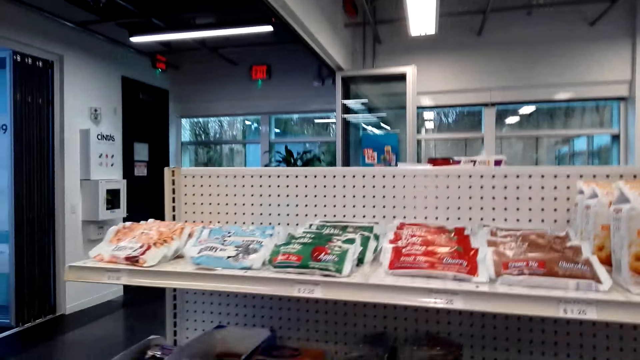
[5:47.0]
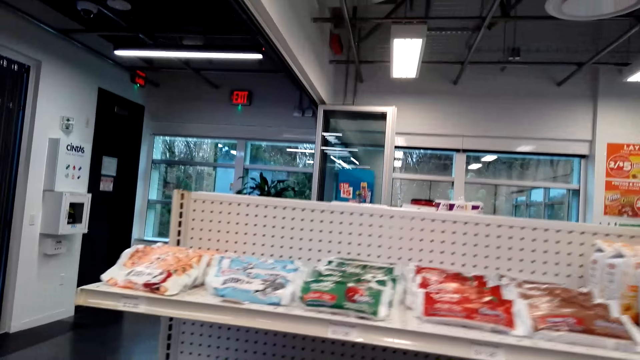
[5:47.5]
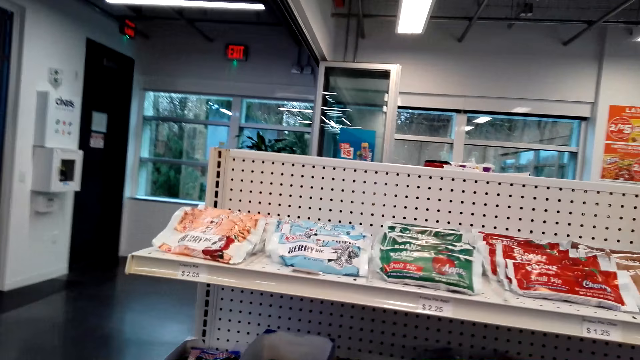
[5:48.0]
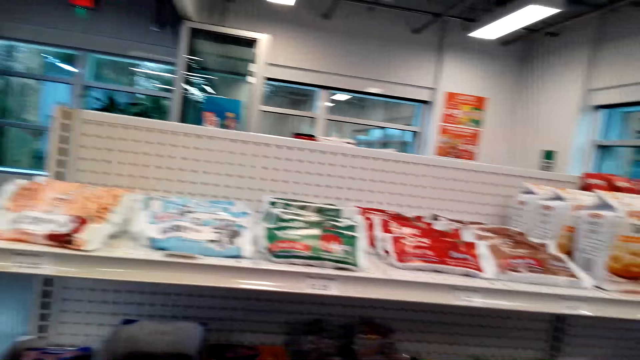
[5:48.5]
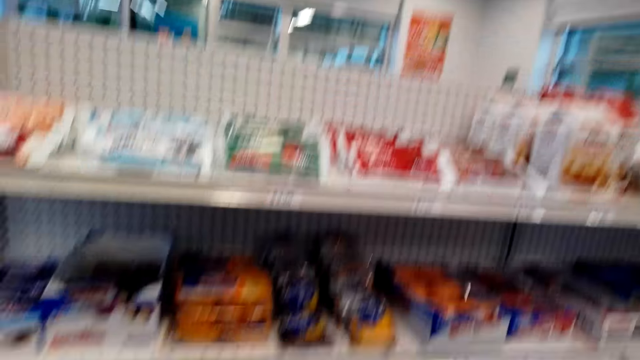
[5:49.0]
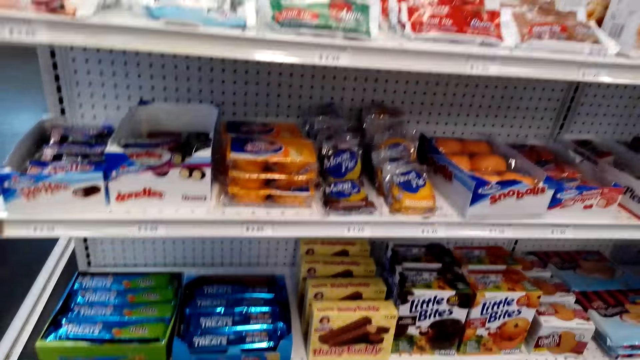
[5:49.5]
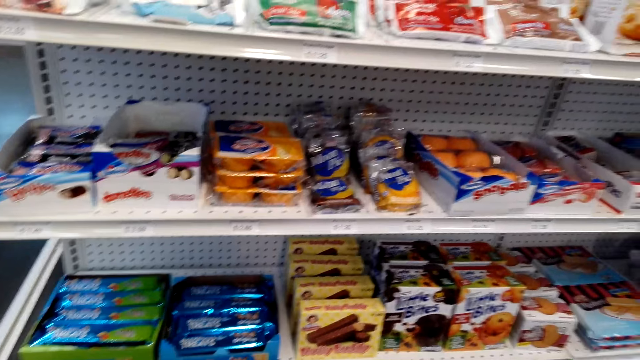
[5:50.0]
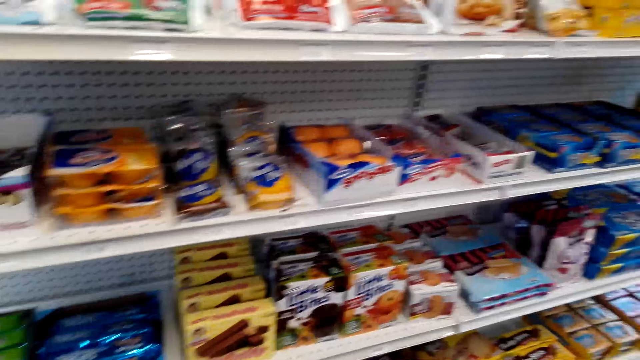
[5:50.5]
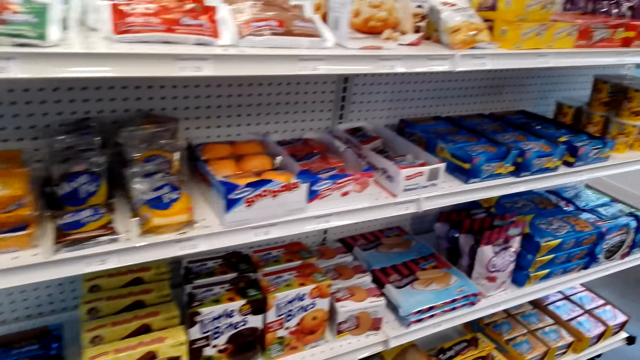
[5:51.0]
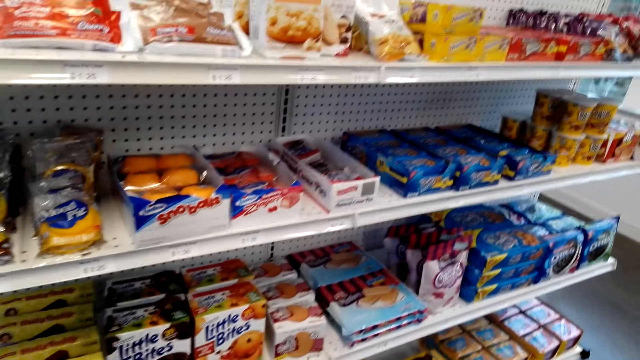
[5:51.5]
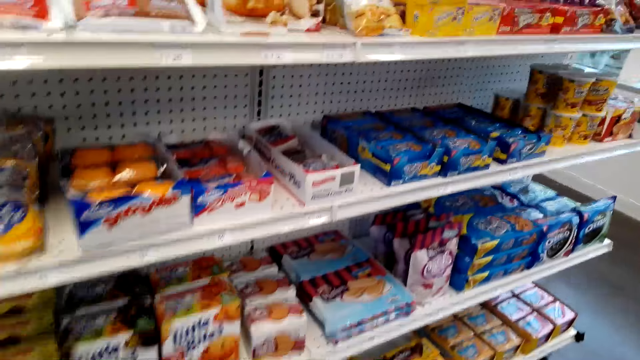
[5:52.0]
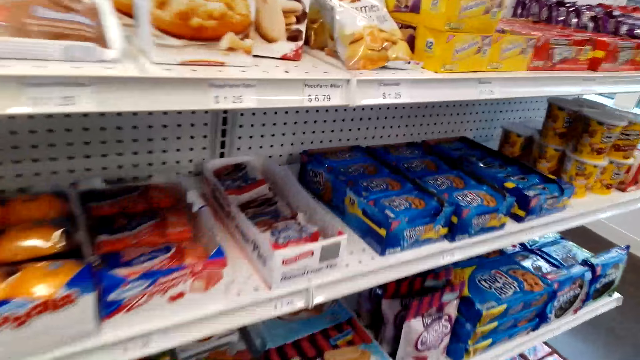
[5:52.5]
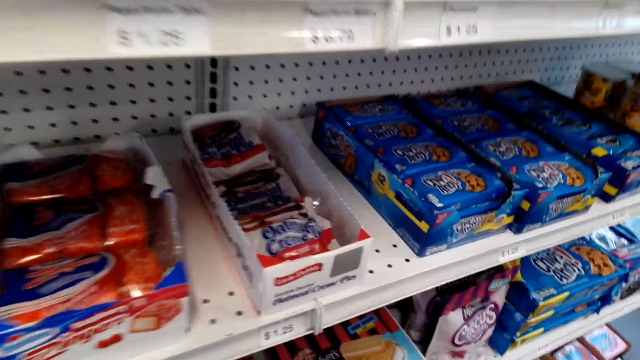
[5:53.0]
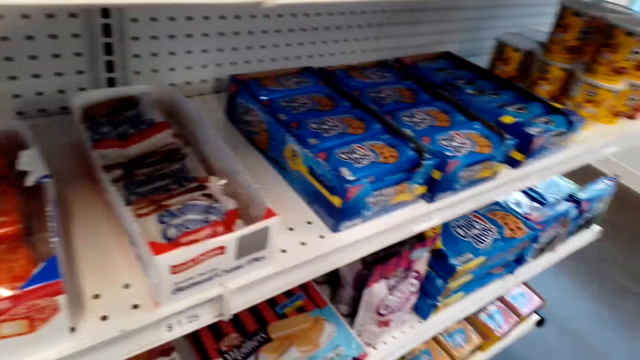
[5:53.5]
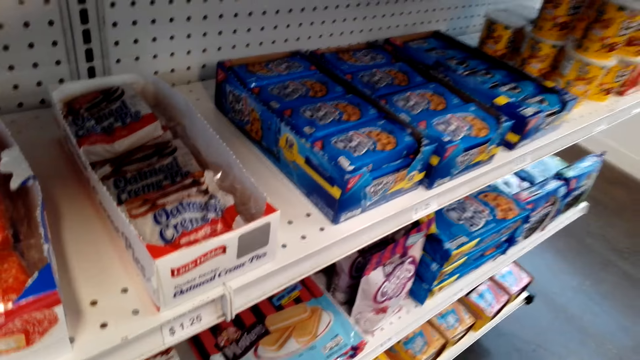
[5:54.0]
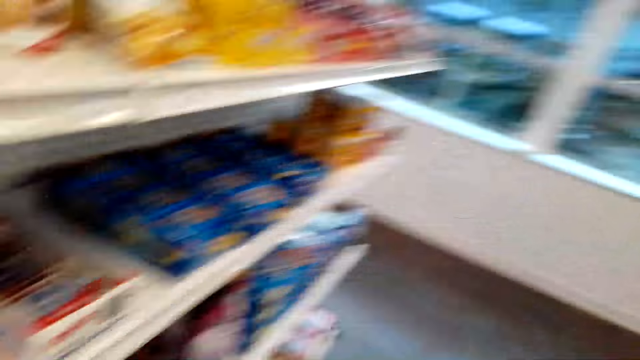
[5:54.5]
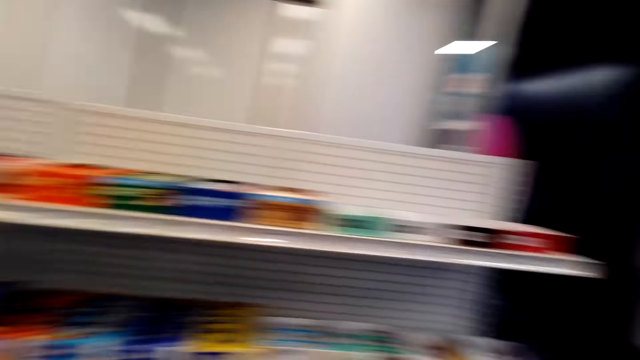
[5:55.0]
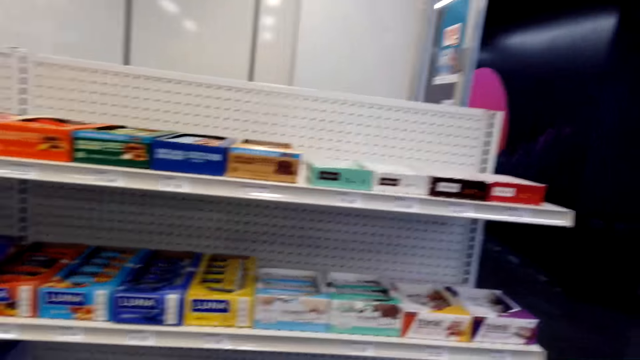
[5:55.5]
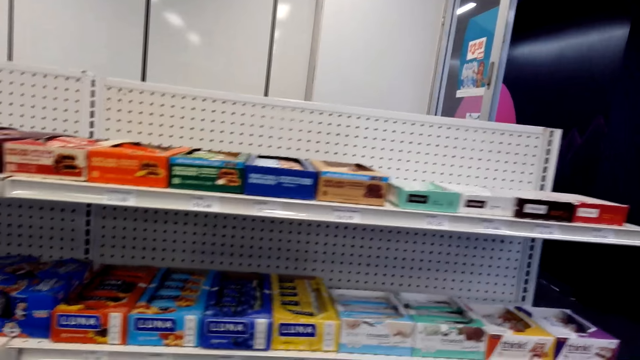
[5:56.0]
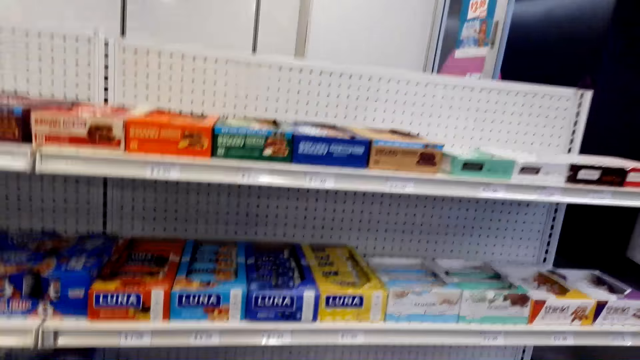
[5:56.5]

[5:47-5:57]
The camera wearer turns to another shelf.

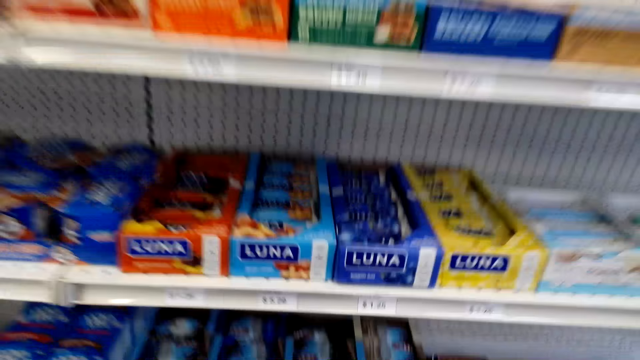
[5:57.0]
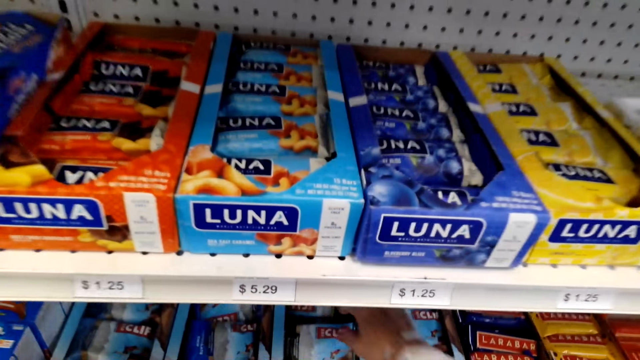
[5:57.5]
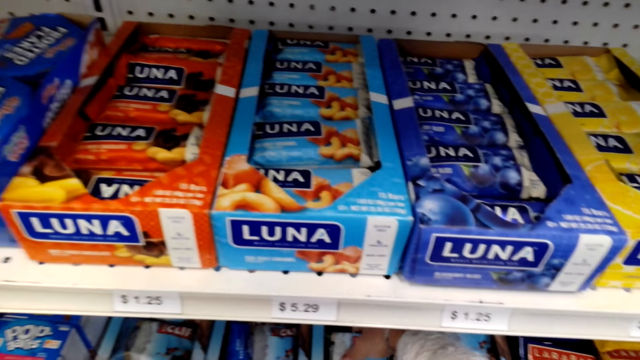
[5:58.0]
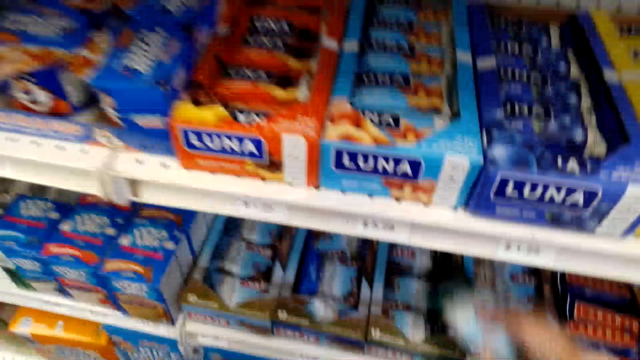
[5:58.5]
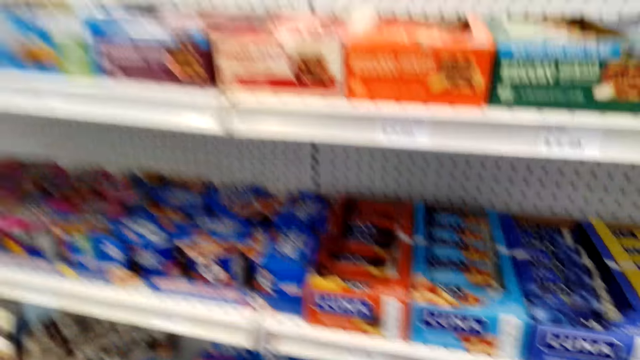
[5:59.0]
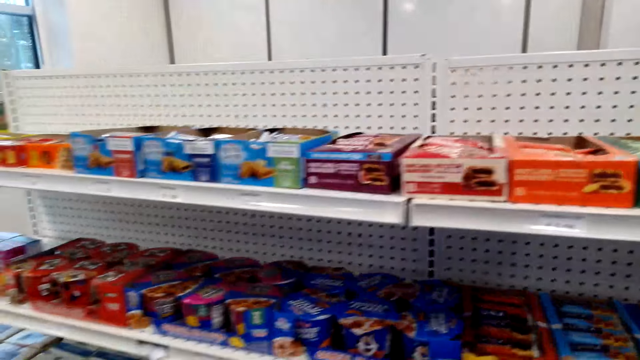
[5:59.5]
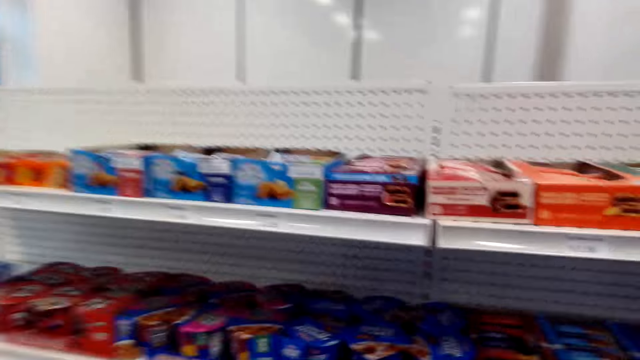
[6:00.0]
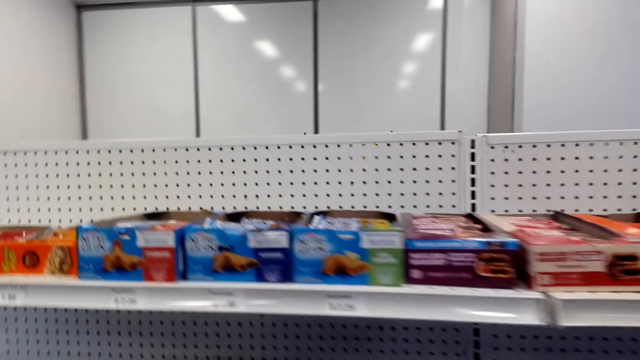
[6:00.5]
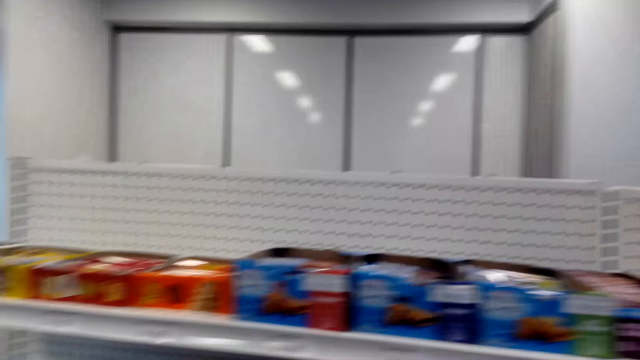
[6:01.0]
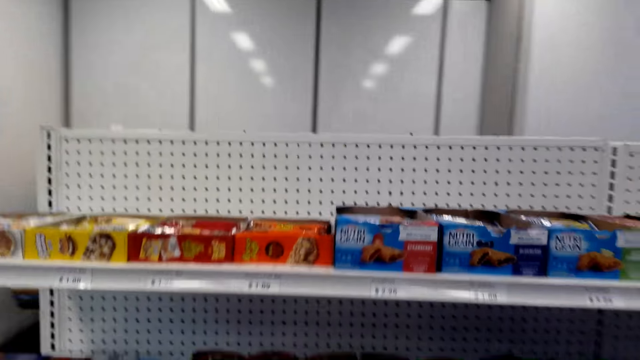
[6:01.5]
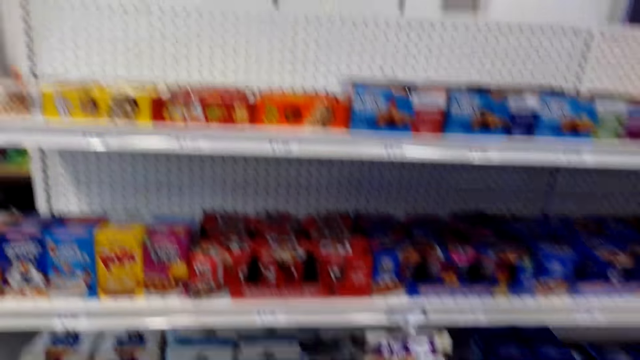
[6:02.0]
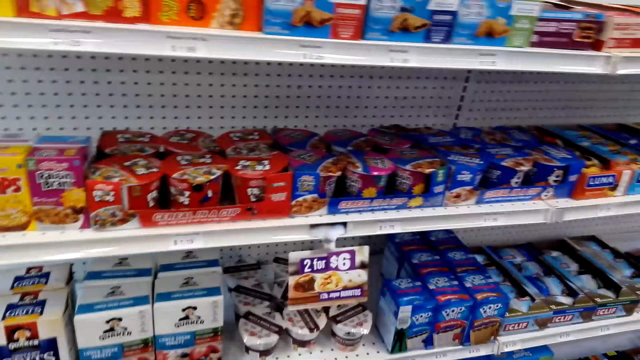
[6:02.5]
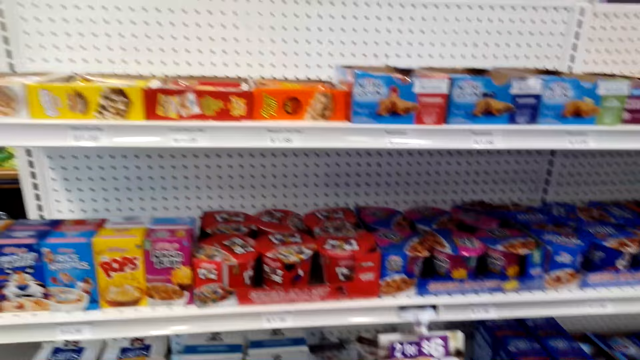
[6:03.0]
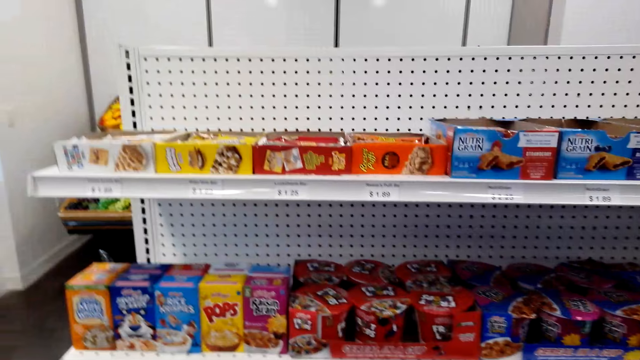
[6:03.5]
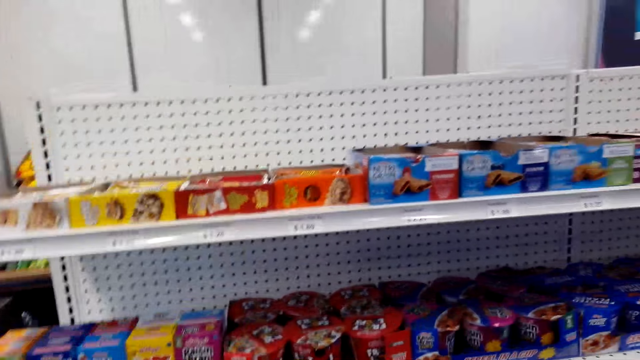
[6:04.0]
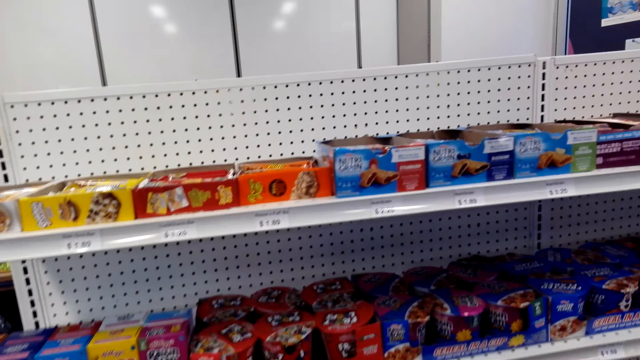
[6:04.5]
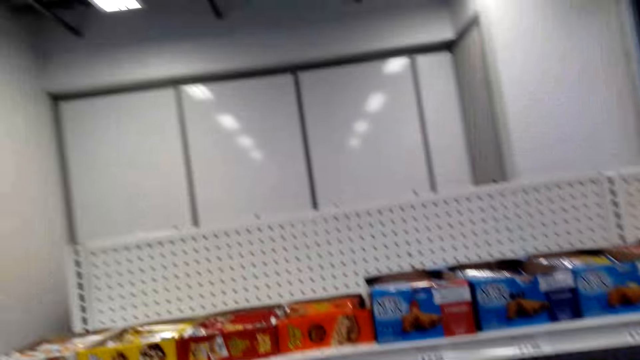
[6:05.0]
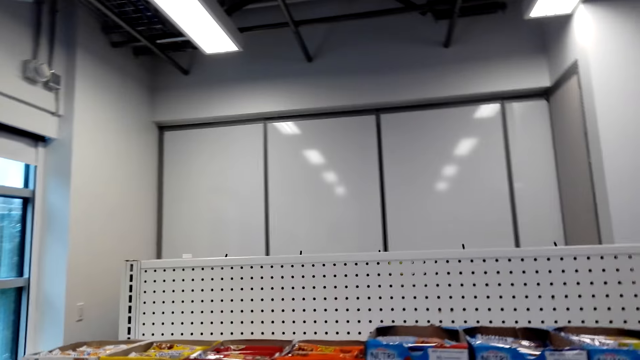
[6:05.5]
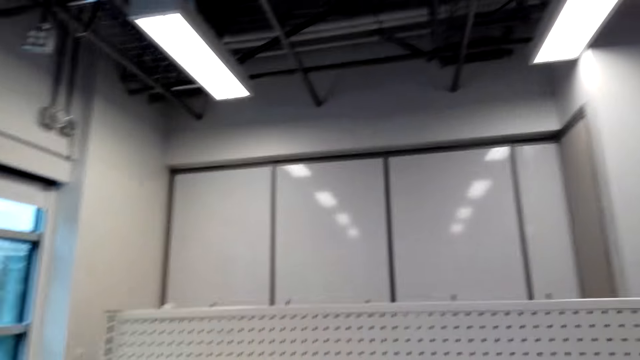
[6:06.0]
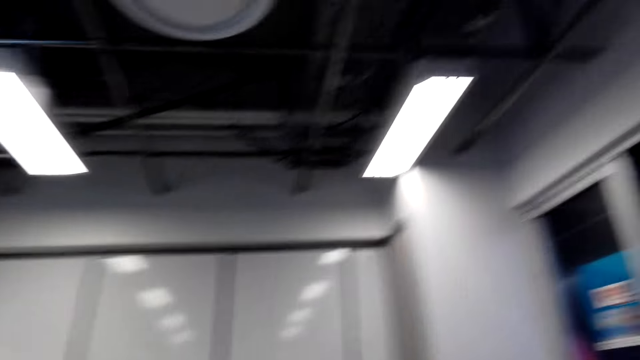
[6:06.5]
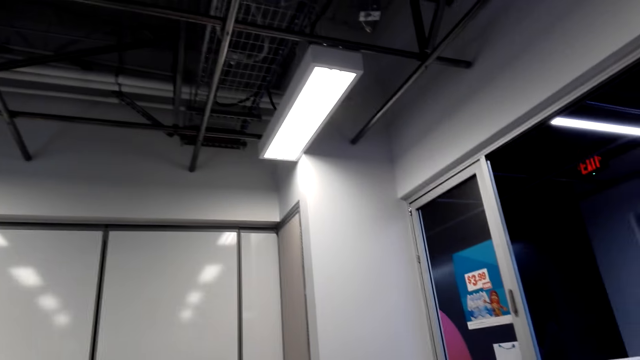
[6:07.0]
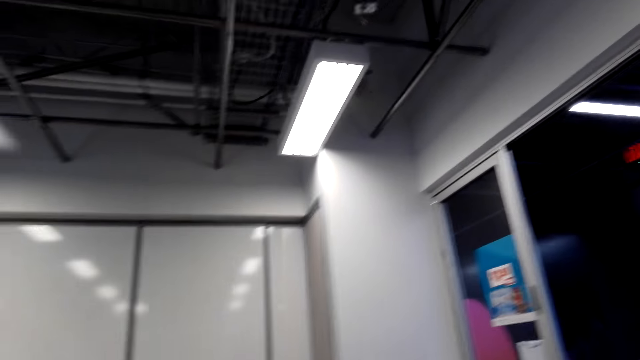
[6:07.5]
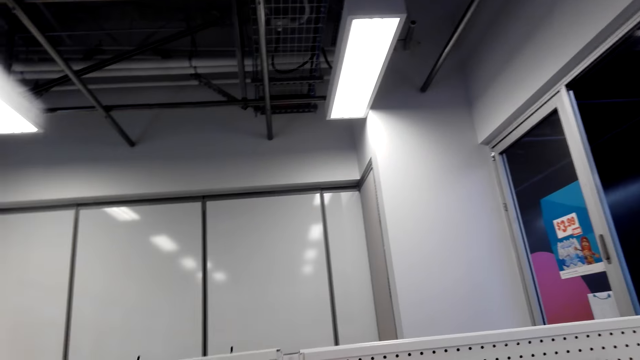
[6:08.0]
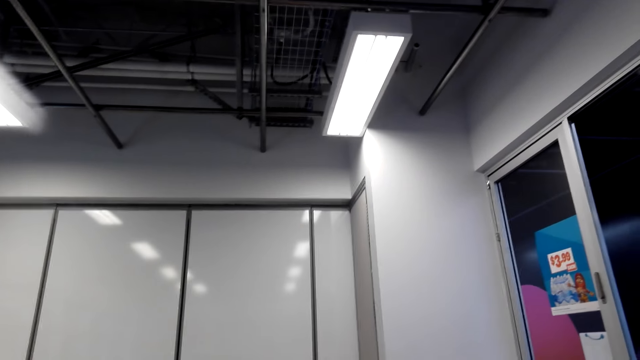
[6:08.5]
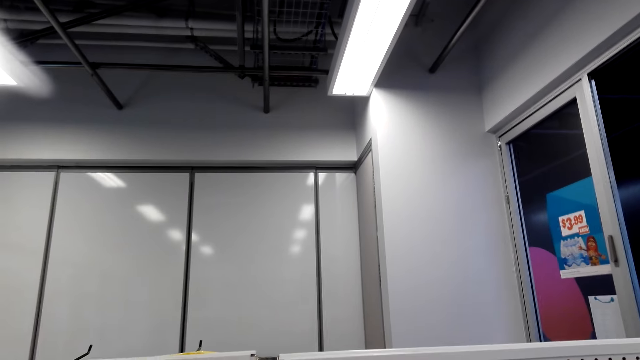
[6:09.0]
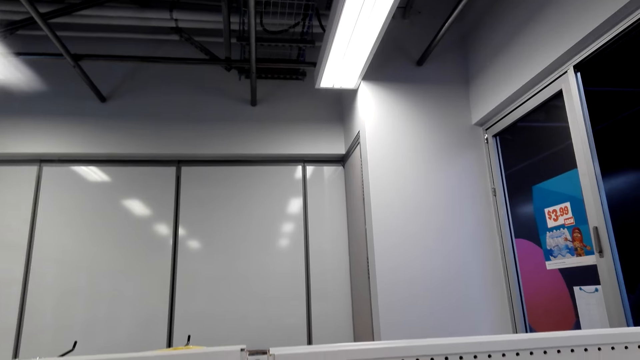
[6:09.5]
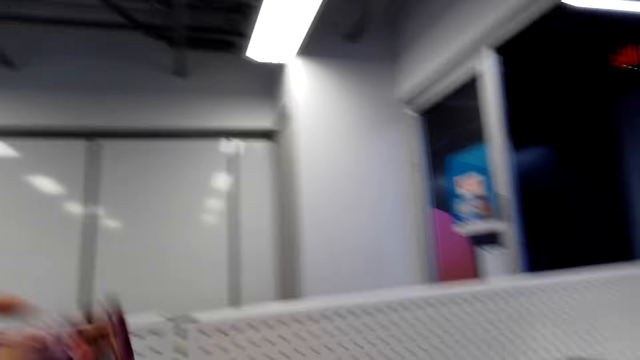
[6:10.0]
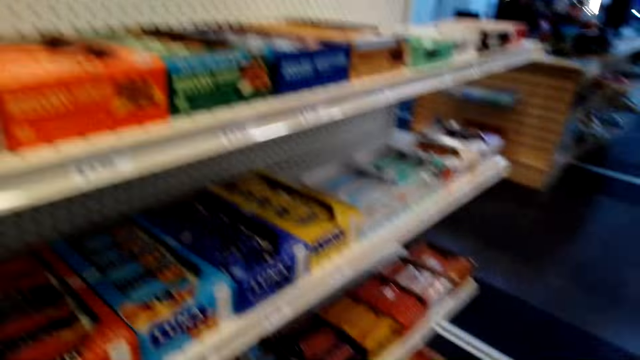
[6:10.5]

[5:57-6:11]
The camera wearer picks up a snack. They look around the shelf.
